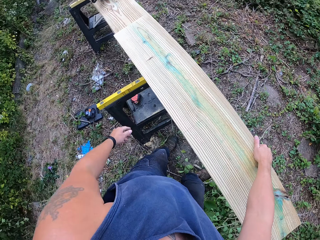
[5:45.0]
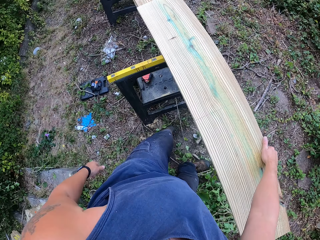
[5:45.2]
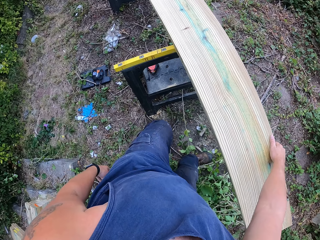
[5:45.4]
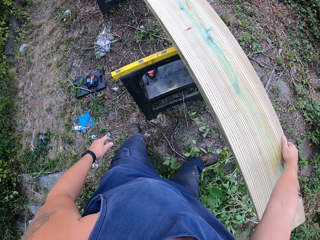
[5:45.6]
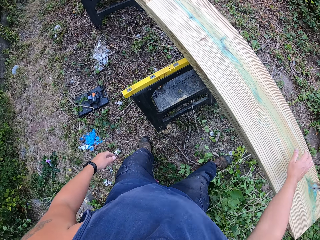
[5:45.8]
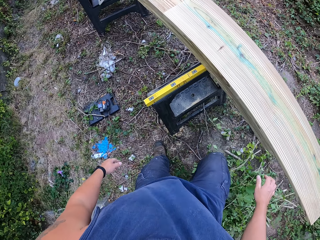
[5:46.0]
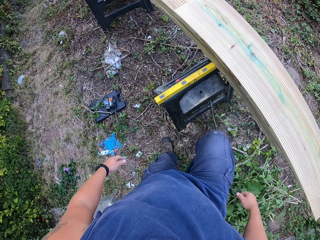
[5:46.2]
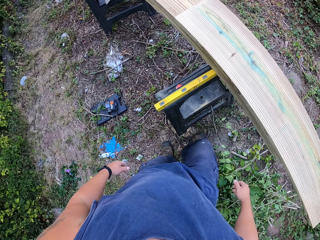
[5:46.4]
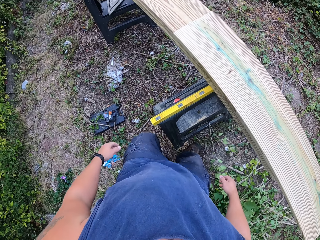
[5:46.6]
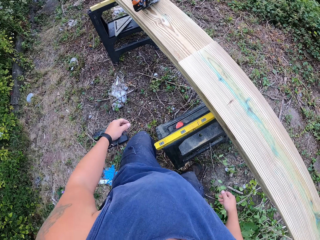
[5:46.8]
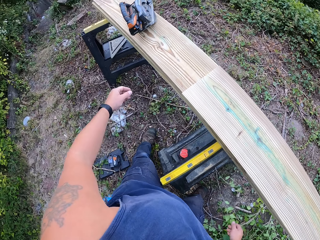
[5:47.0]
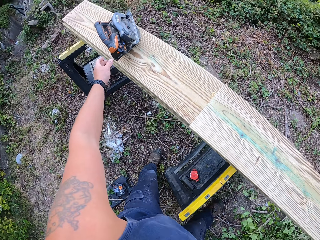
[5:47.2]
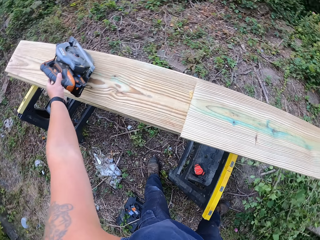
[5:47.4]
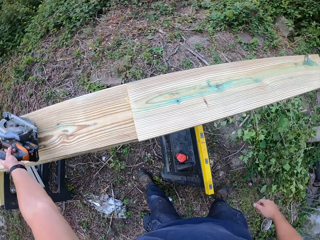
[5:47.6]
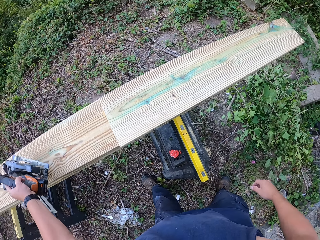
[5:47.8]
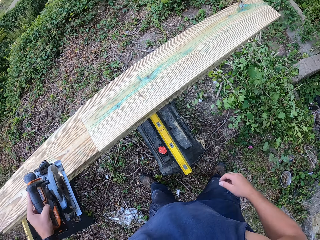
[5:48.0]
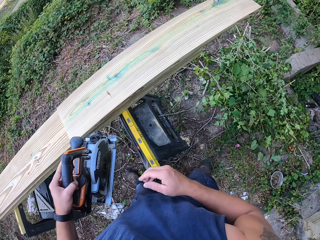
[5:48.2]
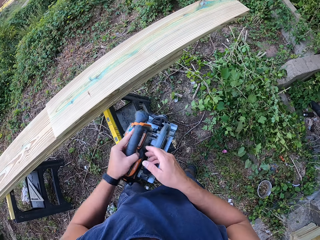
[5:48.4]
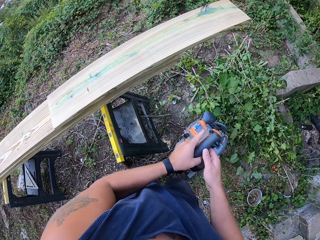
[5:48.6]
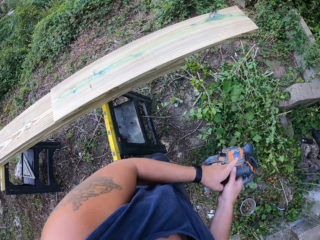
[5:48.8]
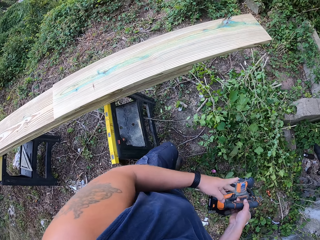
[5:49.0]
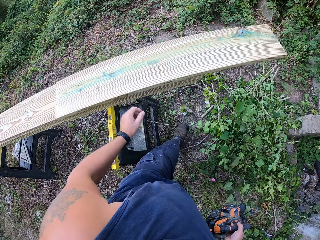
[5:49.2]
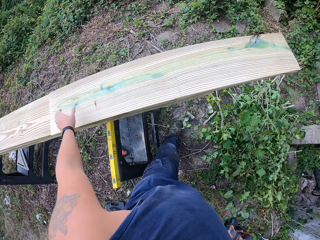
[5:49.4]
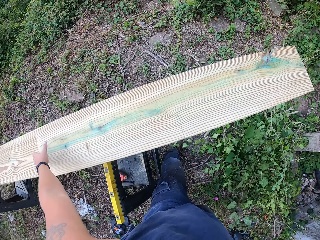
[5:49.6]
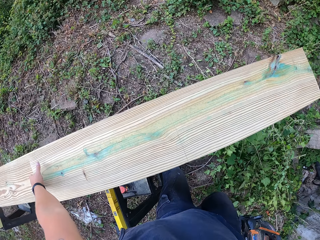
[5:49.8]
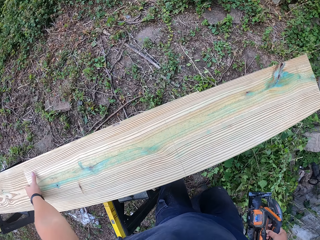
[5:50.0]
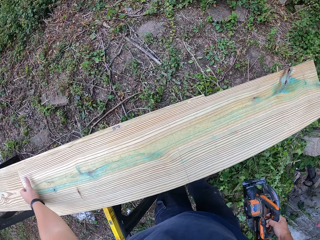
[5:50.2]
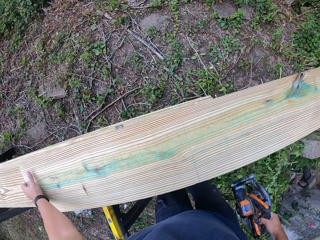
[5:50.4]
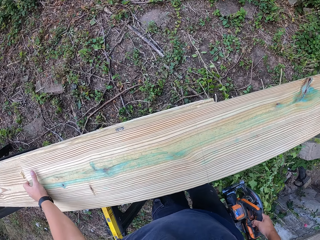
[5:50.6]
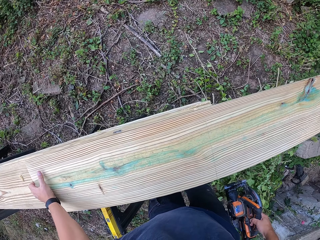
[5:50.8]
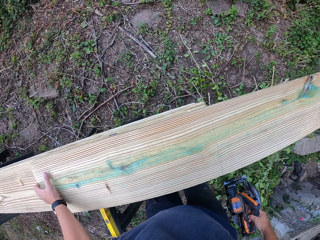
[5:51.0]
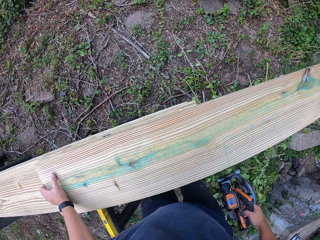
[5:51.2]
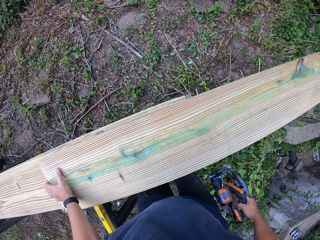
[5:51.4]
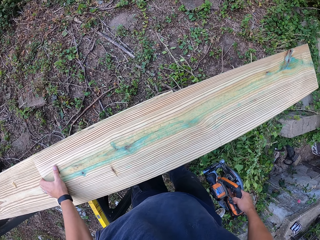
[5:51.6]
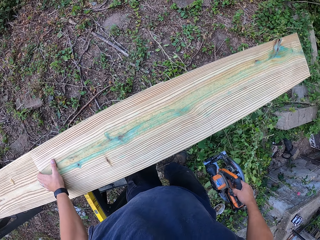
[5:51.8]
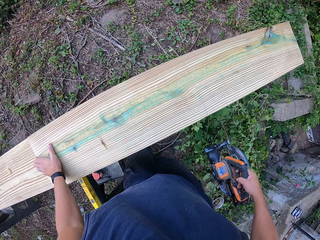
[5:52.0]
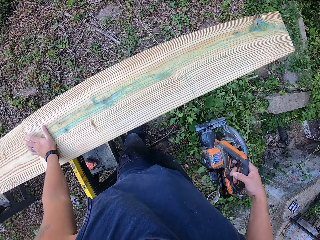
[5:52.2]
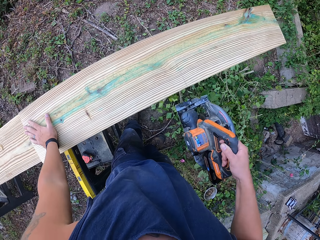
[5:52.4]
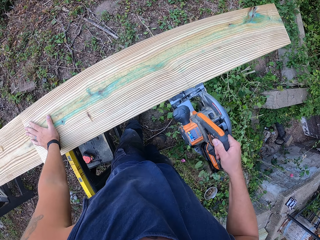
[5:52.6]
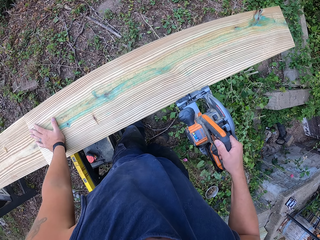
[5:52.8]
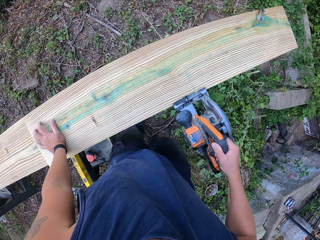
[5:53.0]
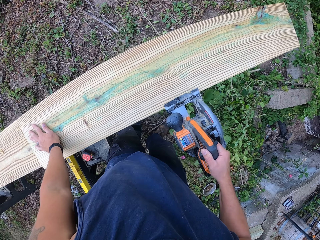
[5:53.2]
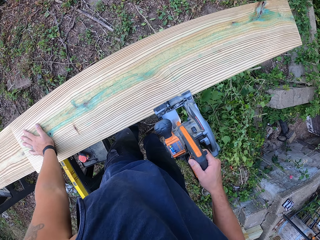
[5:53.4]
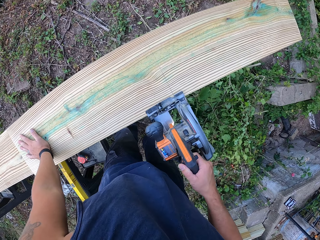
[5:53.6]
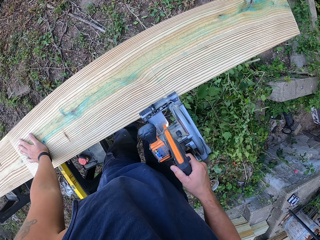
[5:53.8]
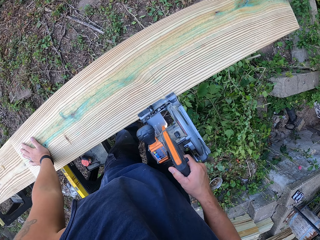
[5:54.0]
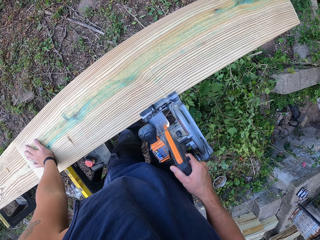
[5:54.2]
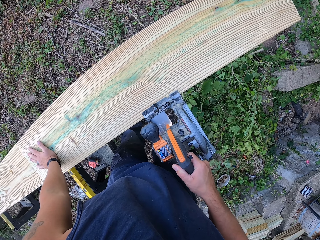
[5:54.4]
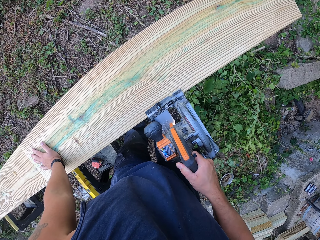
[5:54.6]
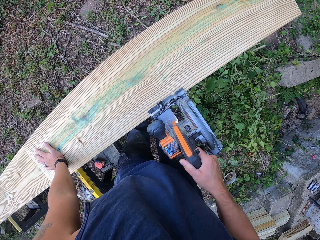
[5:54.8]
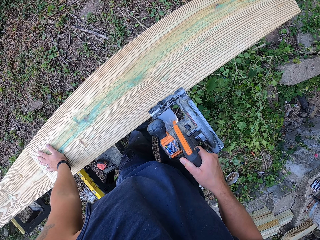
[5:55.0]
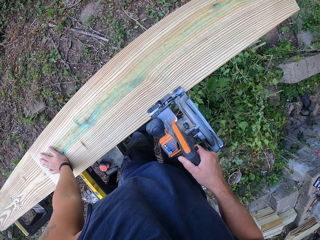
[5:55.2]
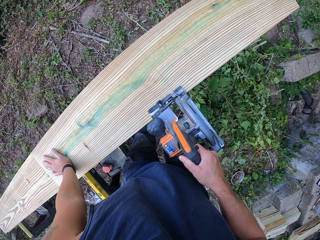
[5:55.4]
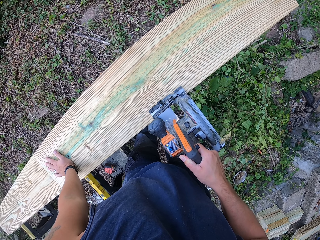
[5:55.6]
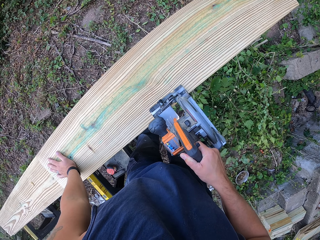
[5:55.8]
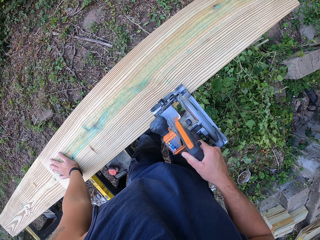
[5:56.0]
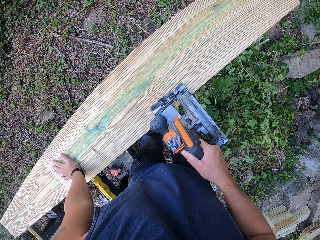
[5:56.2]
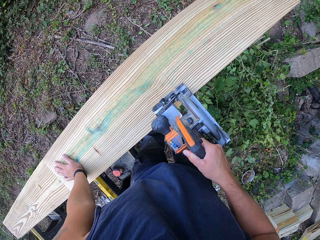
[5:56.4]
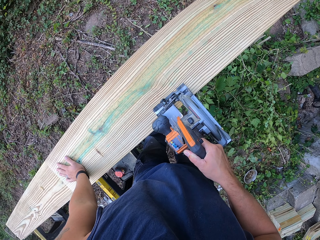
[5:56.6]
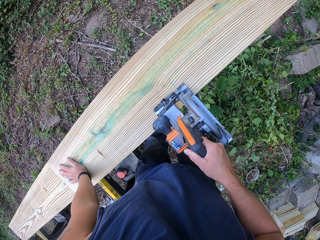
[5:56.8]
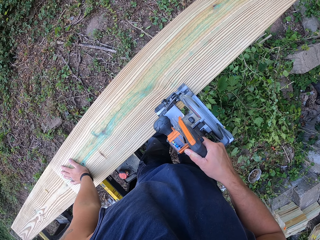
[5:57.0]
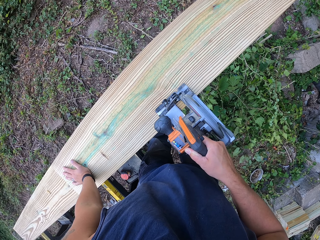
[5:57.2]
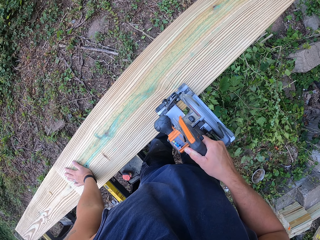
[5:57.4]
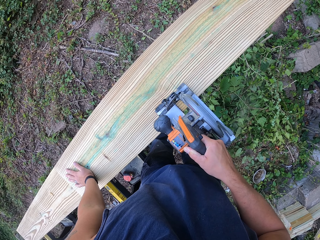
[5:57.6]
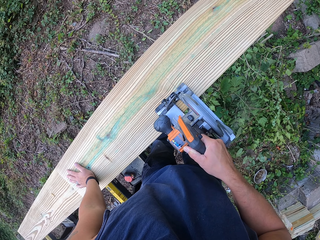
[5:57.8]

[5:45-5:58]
The camera wearer walks beside the stand. He picks the circular saw from the second plank of wood with his left hand. He passes the circular saw to his right hand. He moves a step on beside the stand. He moves the first plank of wood on the lift with his left hand. He cuts the first plank of wood with the circular saw in his right hand.

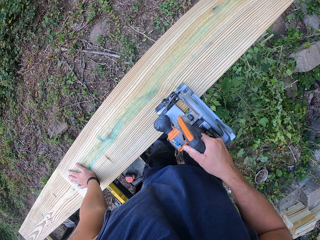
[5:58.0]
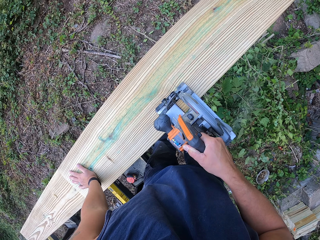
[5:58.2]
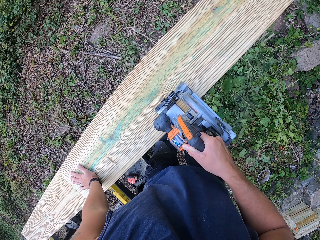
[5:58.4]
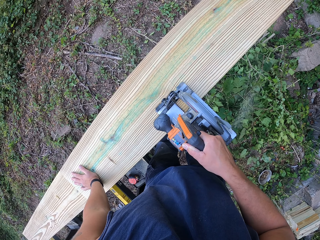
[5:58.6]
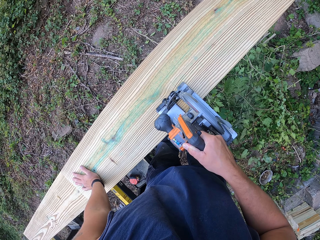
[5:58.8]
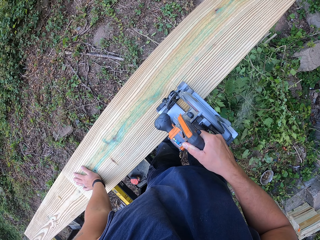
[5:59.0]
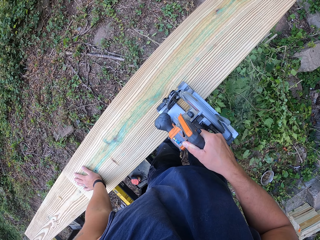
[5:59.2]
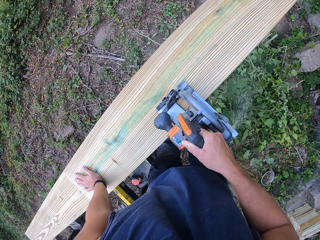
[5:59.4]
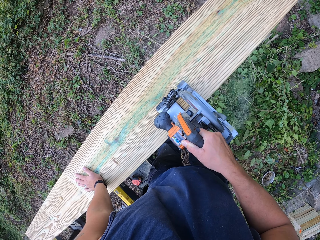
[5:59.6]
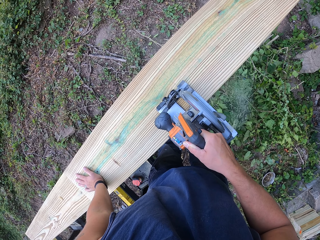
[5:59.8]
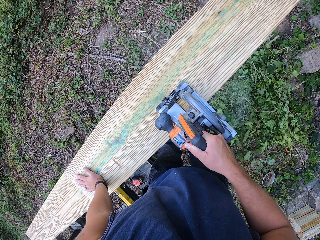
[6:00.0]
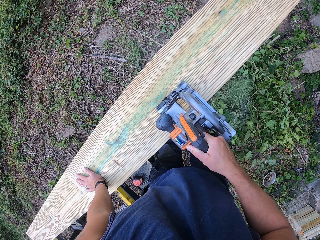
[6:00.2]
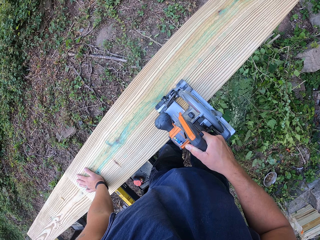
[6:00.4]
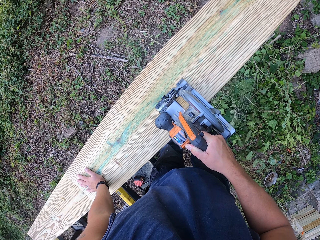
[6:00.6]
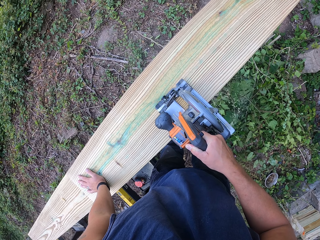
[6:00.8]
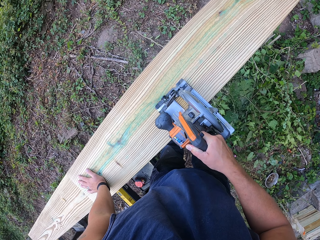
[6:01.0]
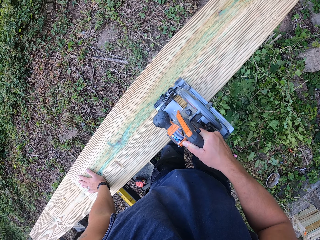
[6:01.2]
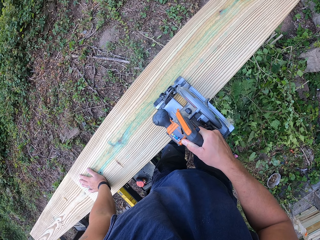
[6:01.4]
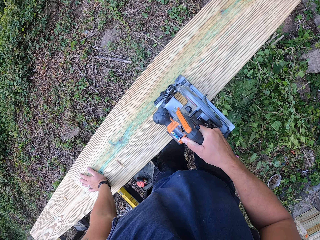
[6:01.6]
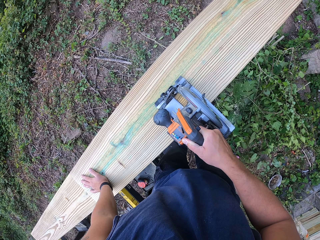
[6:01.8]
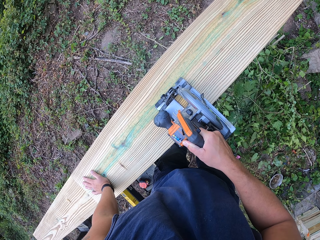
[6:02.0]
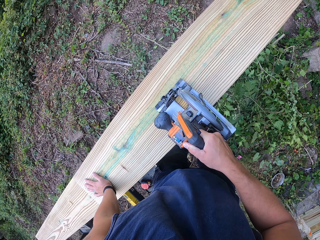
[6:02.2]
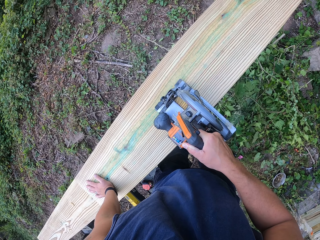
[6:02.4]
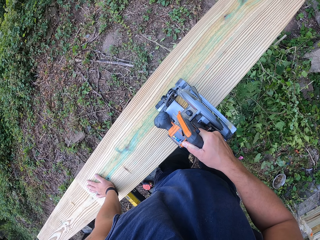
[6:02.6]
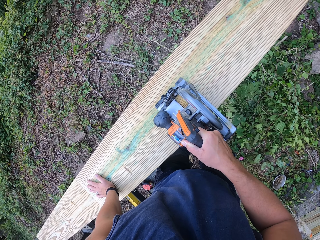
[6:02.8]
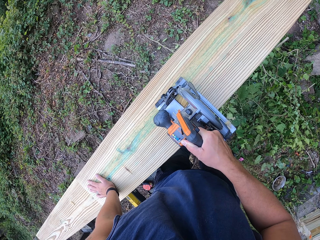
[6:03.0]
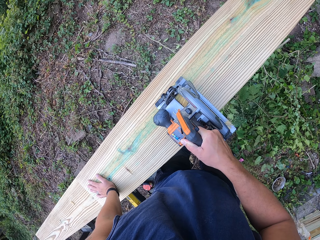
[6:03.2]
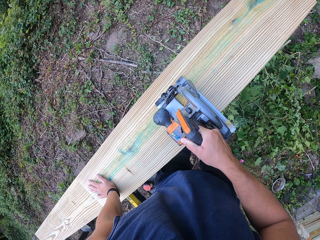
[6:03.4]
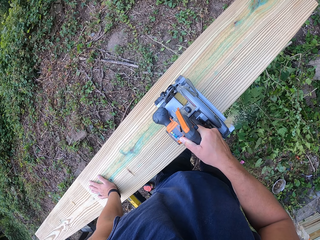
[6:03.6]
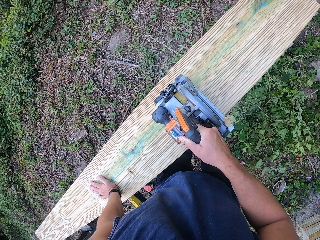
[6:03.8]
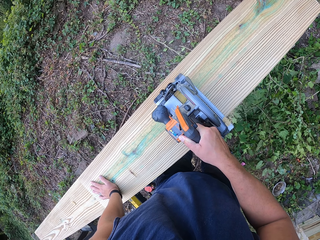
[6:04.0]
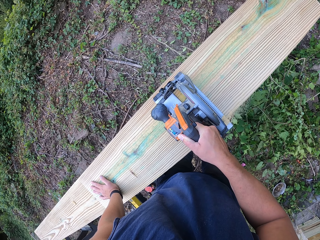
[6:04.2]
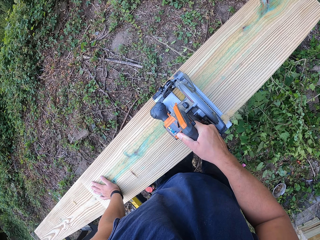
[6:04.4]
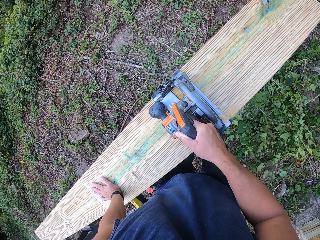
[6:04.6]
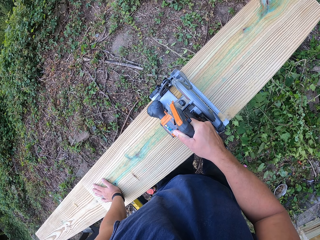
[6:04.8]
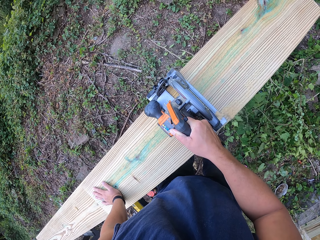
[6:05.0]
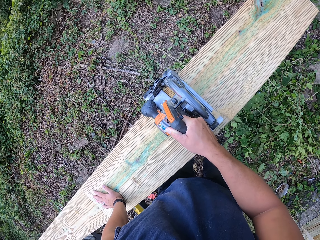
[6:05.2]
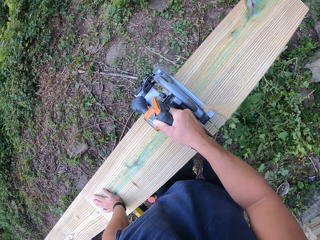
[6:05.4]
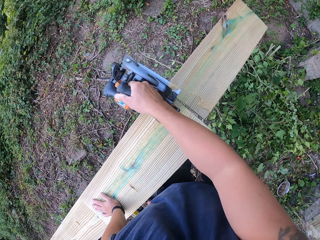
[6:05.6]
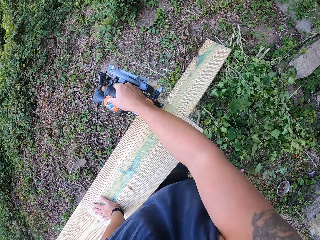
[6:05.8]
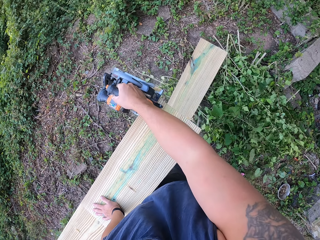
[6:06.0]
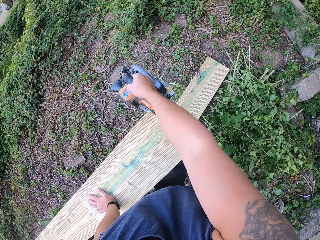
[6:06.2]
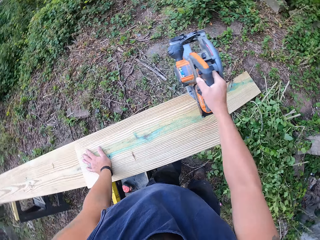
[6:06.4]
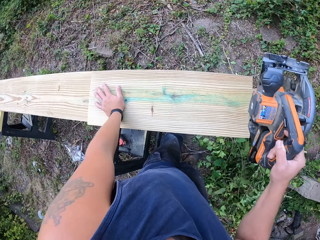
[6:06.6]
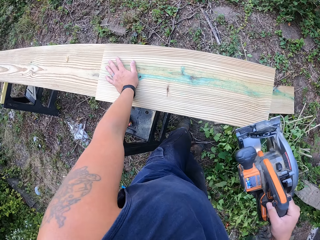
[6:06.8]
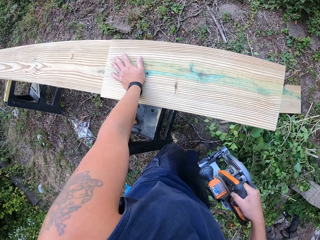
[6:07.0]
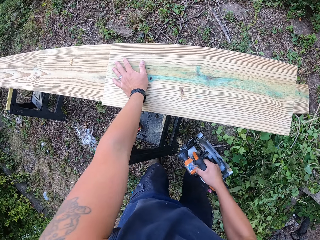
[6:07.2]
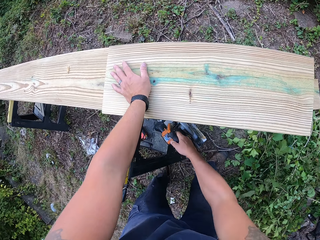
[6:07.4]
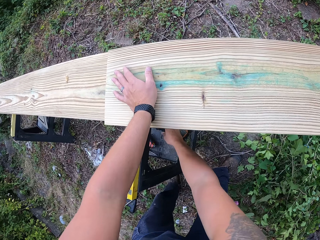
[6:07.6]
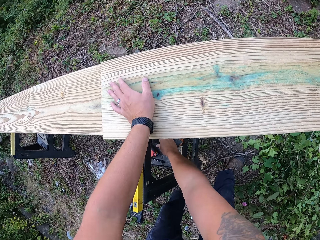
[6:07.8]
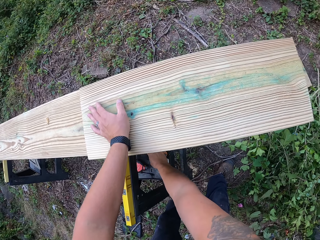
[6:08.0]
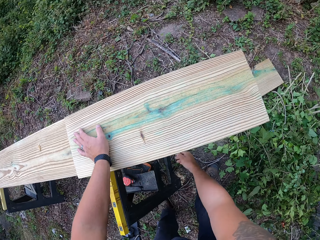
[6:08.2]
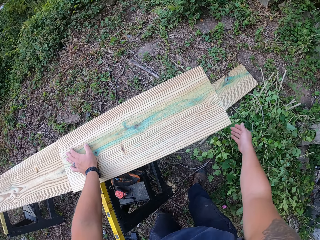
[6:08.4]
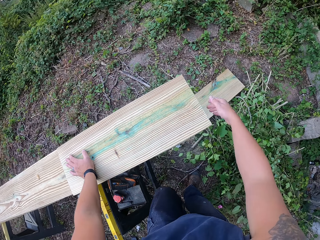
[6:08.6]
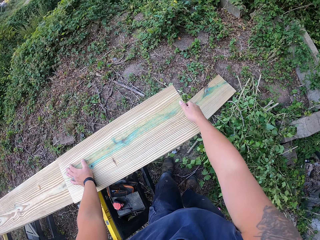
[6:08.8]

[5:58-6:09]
The camera wearer places the circular saw on the lift with his right hand.
